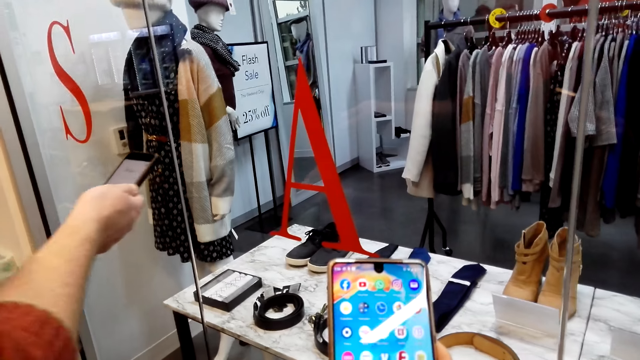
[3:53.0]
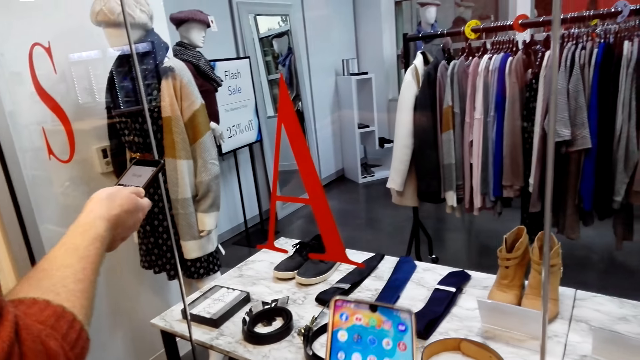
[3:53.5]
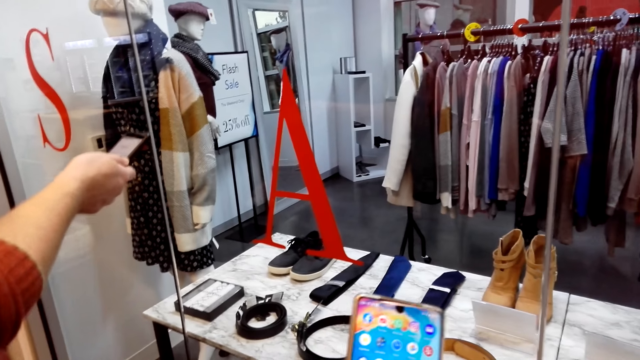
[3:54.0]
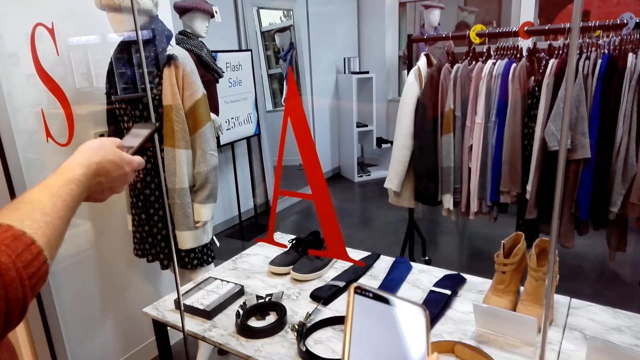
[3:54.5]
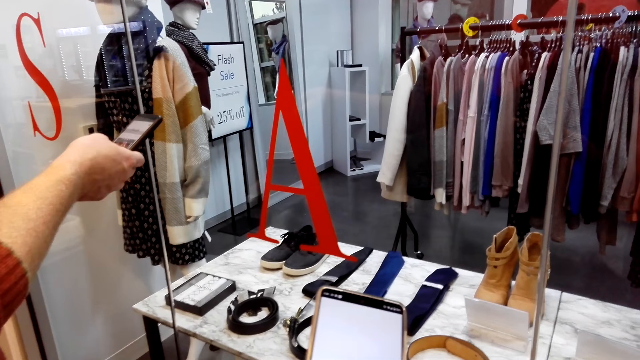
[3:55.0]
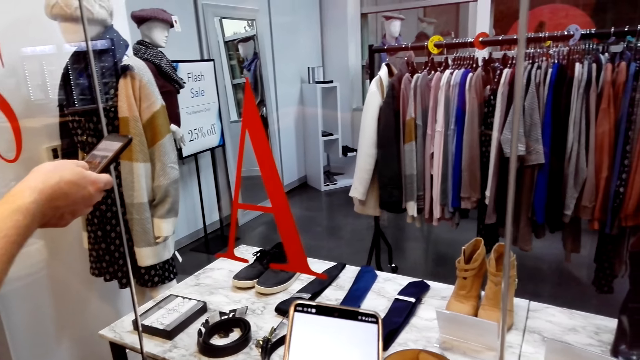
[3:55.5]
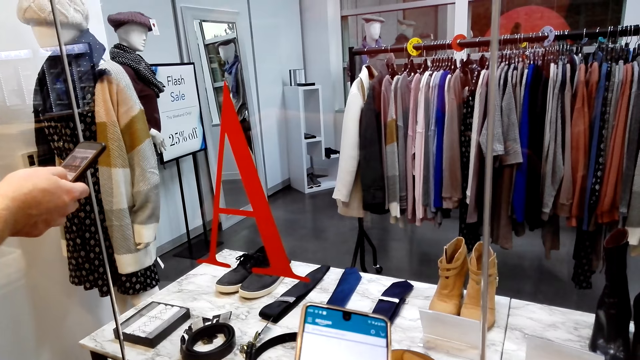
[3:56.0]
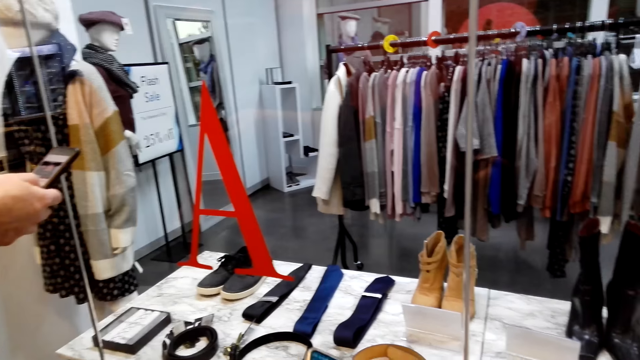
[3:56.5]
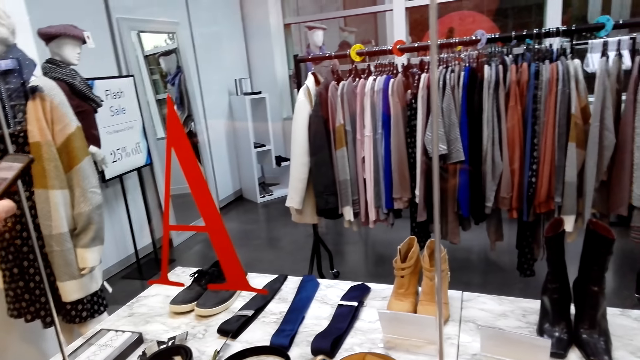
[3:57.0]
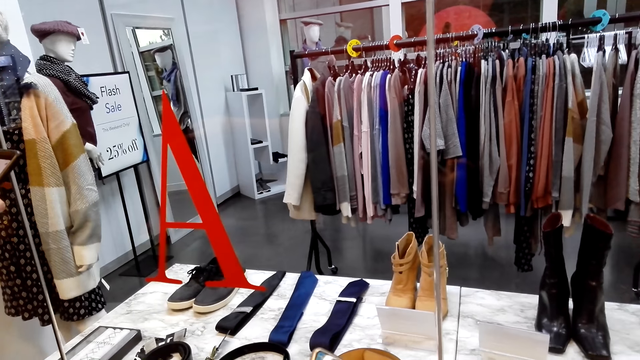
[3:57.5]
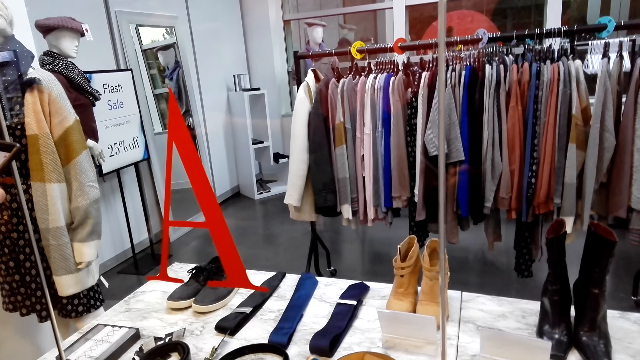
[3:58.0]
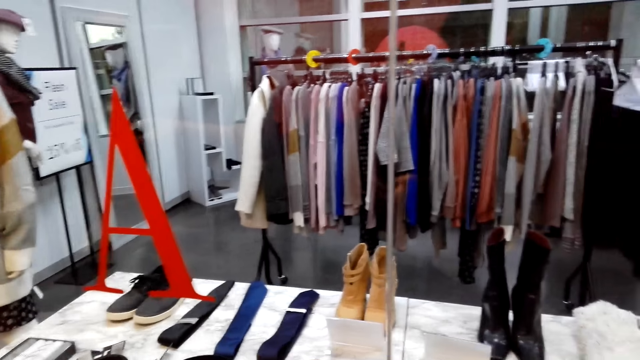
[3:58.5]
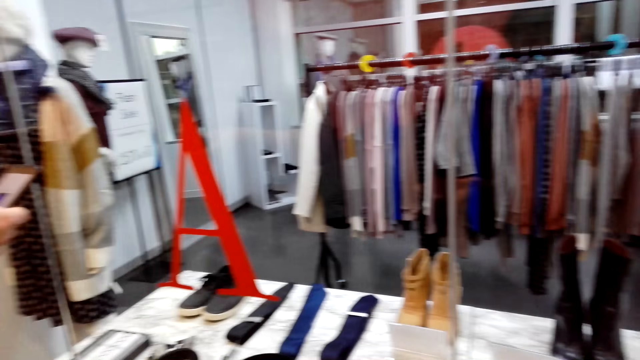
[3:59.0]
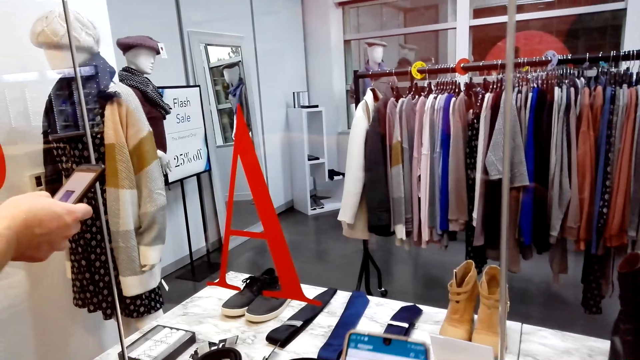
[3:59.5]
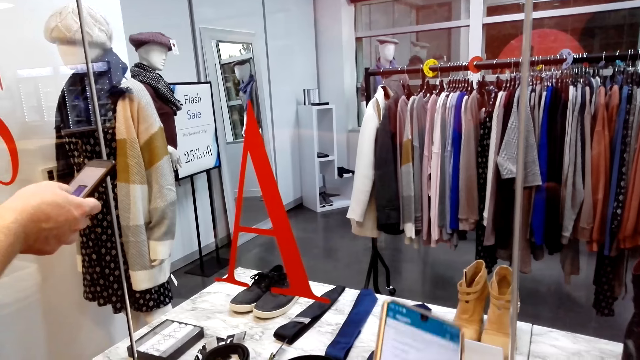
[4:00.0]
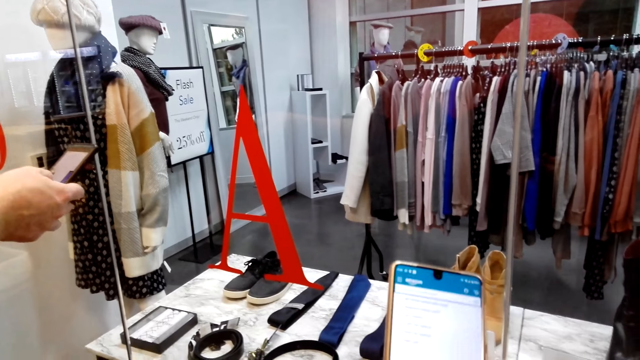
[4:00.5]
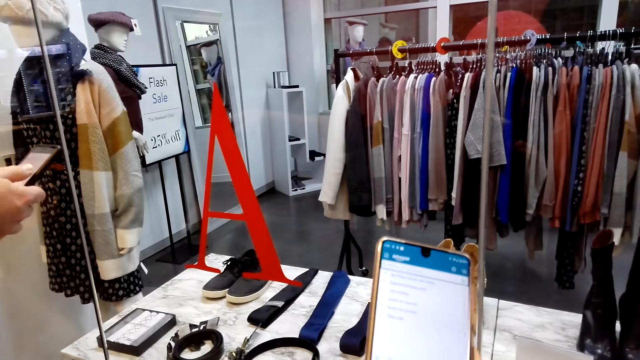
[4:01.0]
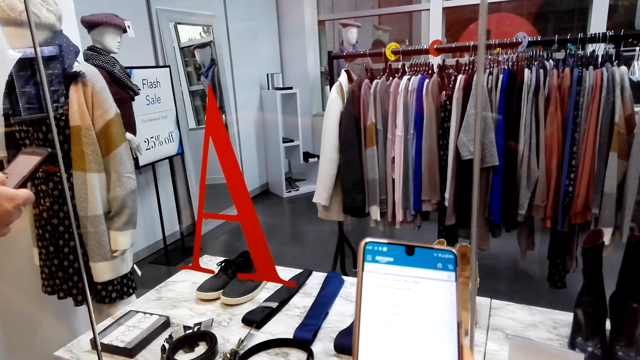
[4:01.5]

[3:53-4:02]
A man holds a phone. The camera wearer operates a phone. The man operates a phone. The camera wearer operates the phone.

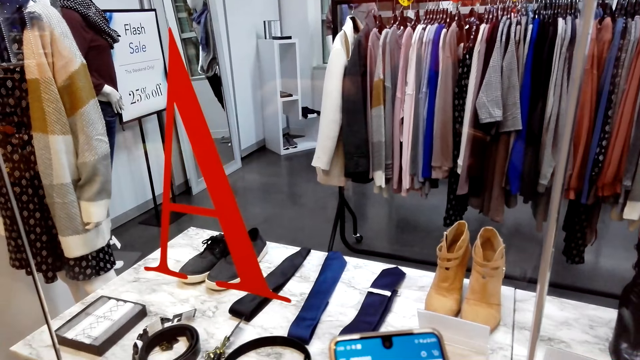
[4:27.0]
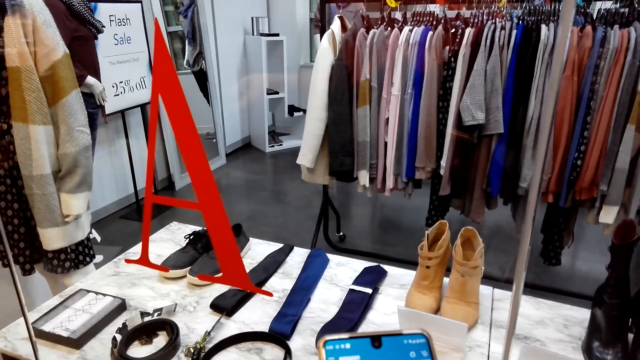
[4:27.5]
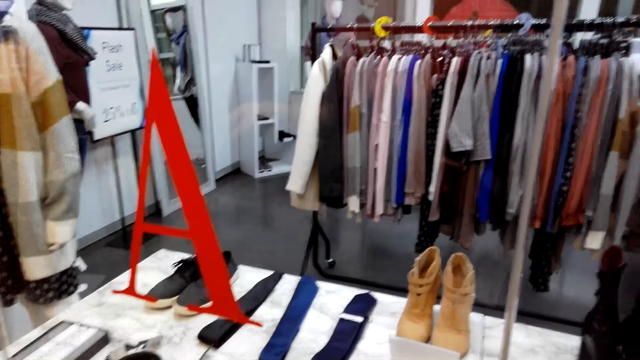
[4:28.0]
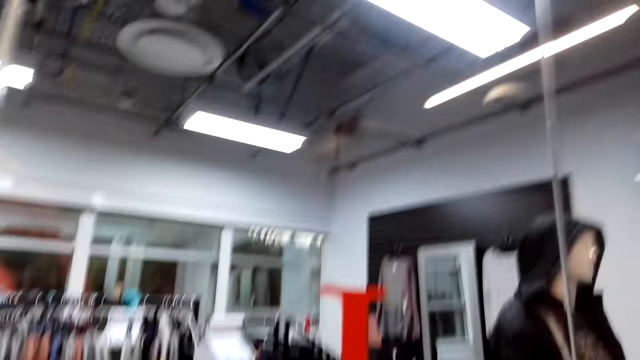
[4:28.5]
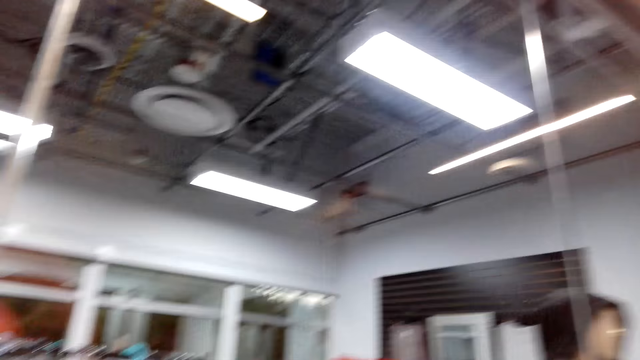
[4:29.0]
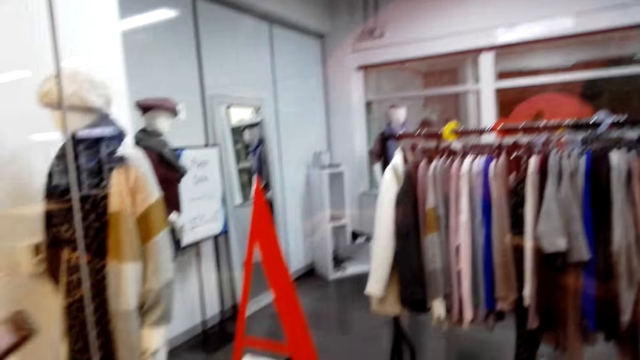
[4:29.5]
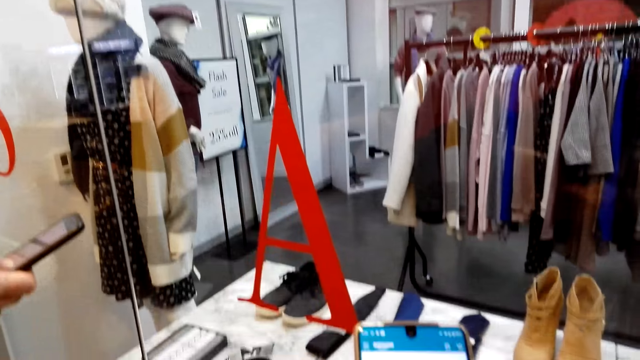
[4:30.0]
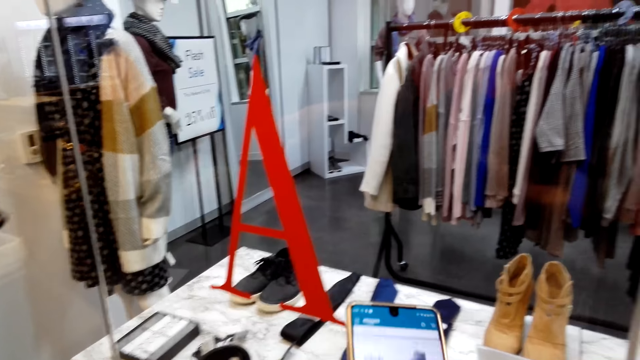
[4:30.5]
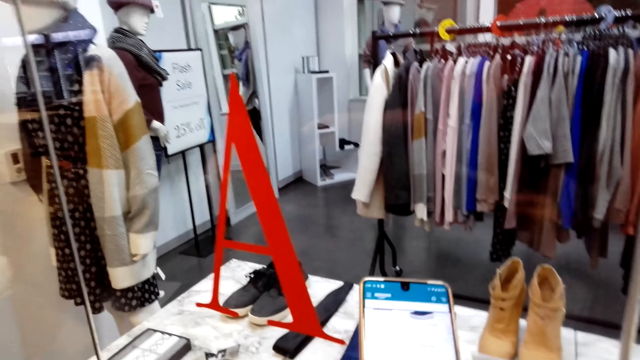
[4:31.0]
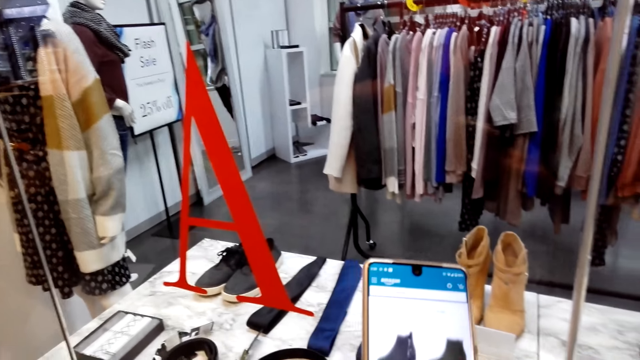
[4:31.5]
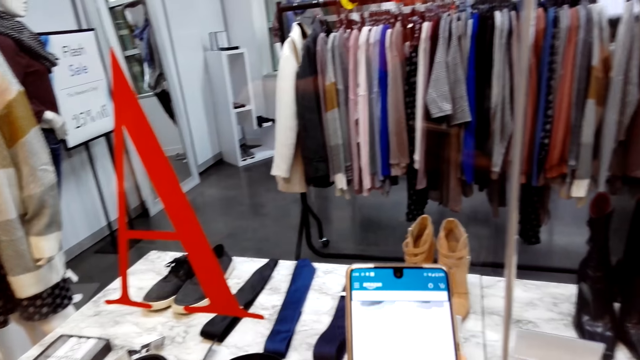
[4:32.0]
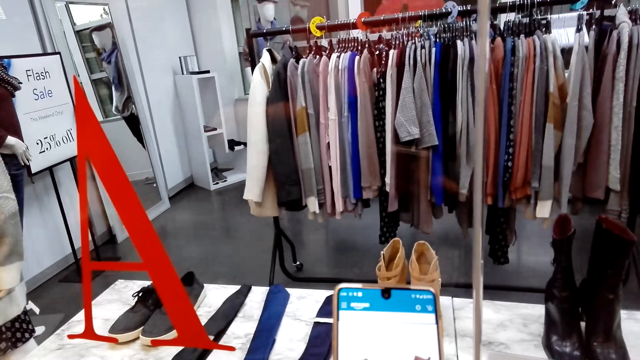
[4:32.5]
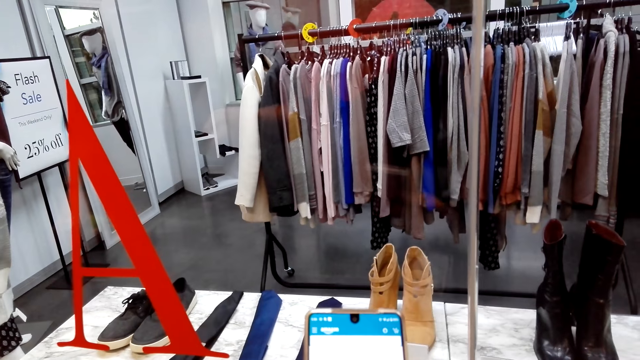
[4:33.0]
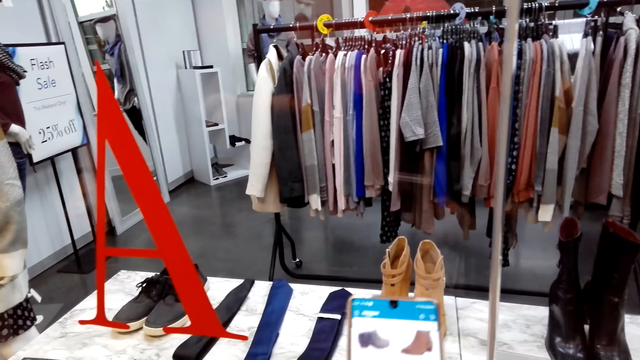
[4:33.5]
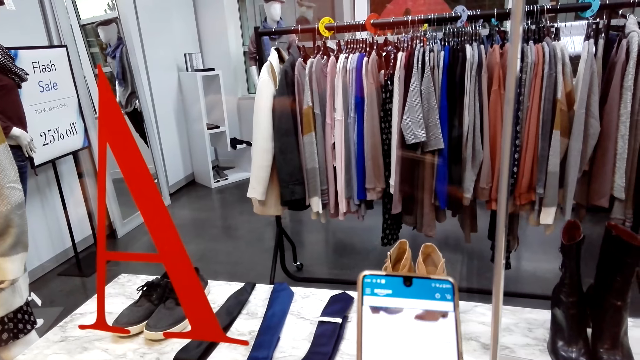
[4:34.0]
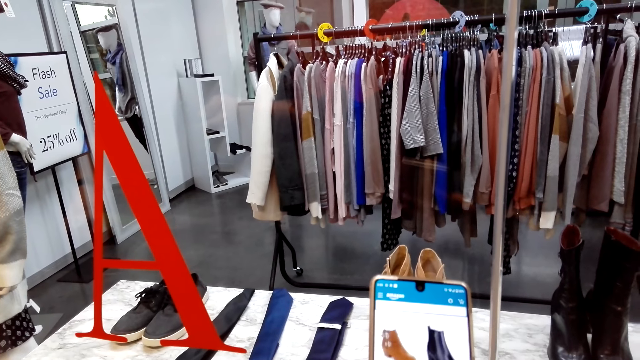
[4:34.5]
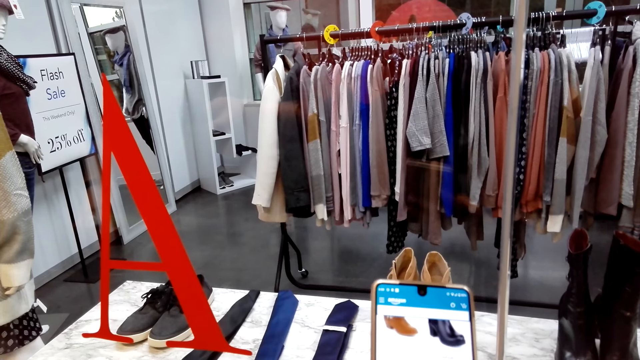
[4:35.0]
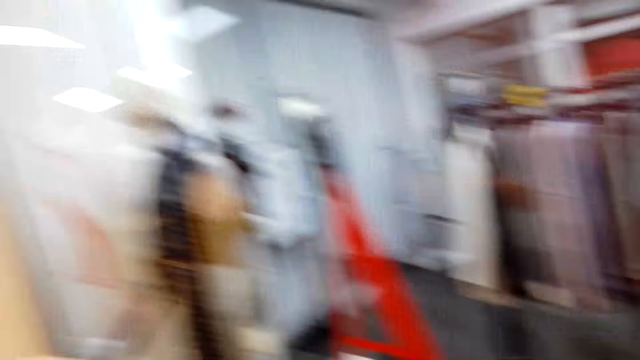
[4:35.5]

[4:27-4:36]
The camera wearer looks around the store. They operate a phone.

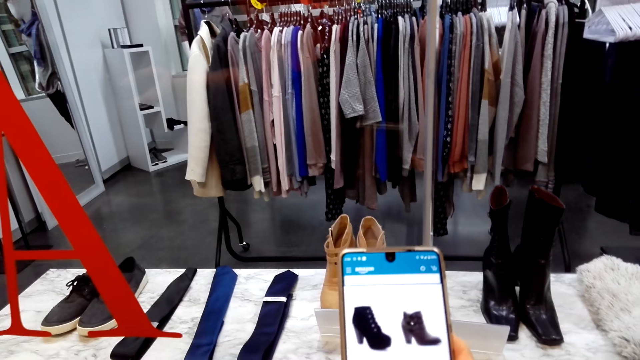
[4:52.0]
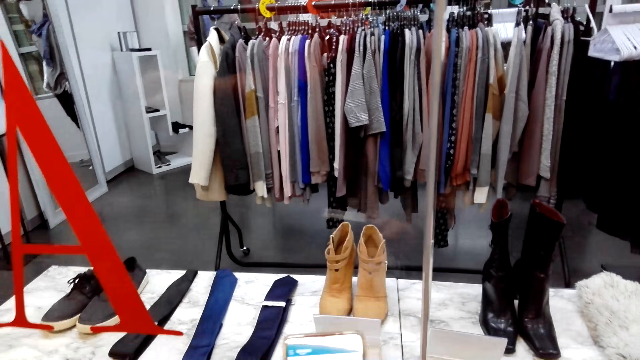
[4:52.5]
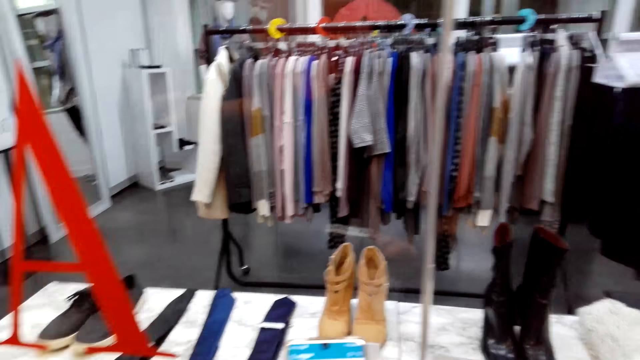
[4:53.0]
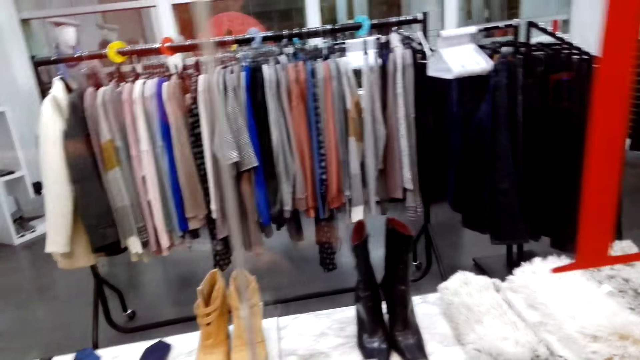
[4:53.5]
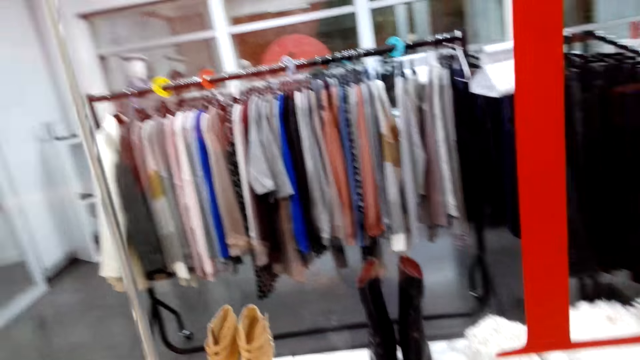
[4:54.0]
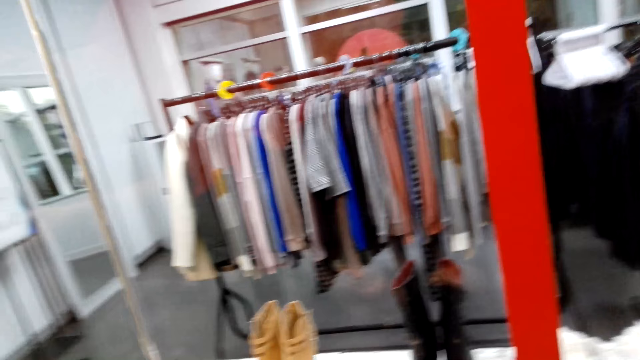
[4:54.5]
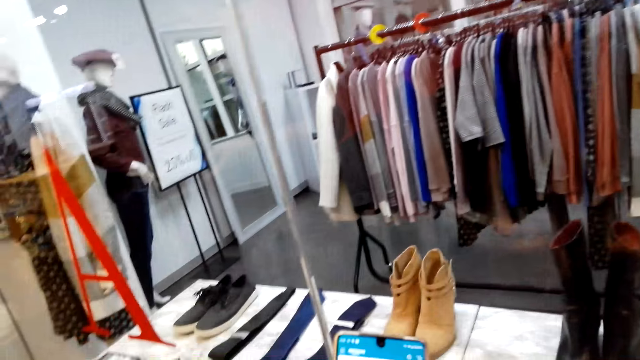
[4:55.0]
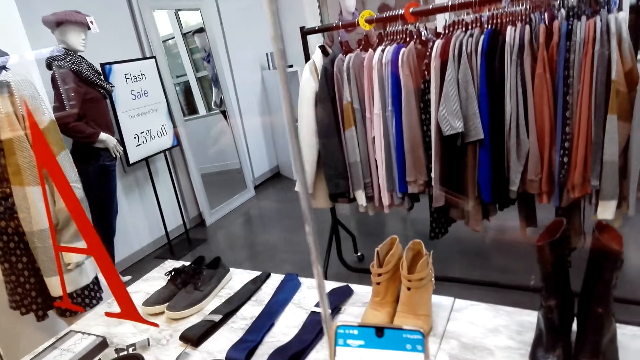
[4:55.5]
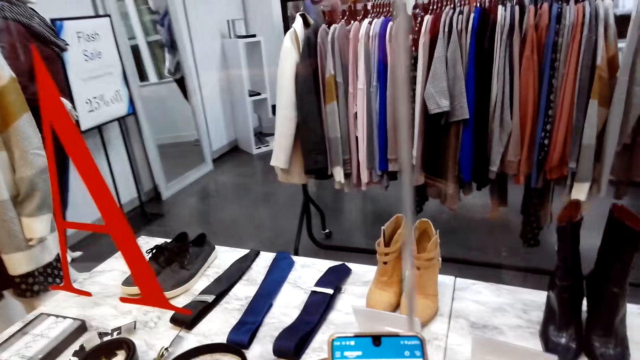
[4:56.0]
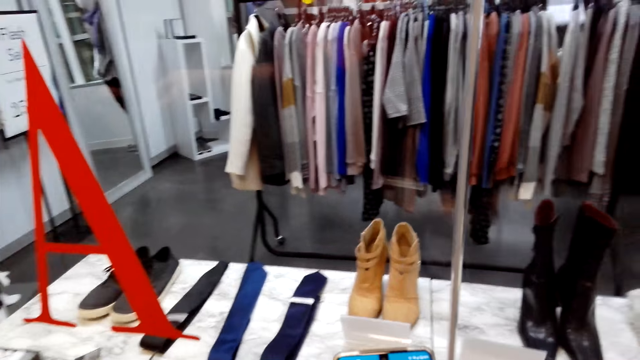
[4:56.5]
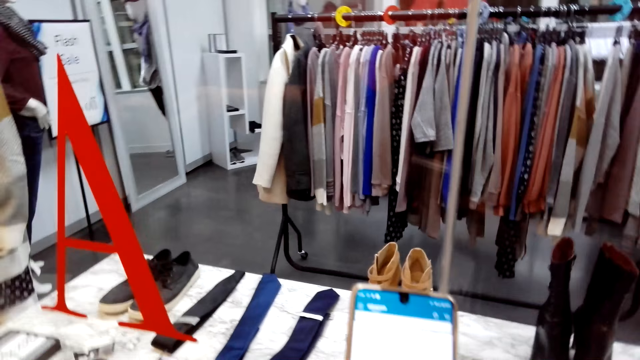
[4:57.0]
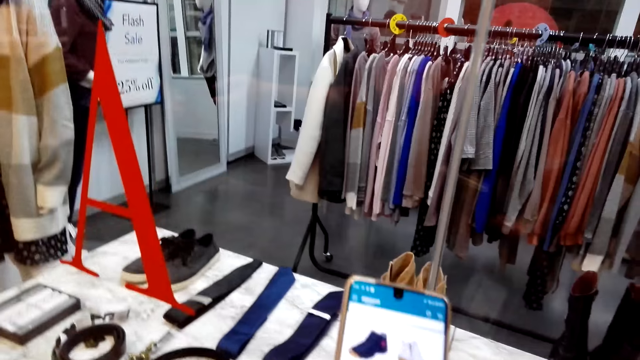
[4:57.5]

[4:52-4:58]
The camera wearer walks around the boutique. They operate a phone.
